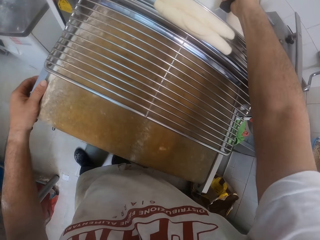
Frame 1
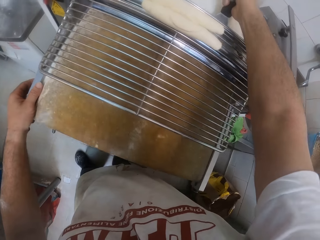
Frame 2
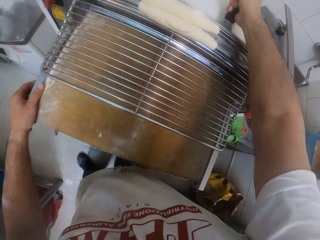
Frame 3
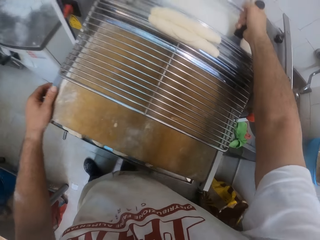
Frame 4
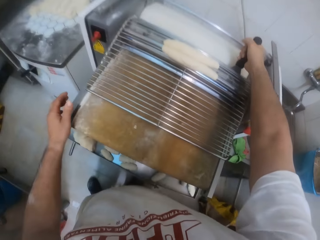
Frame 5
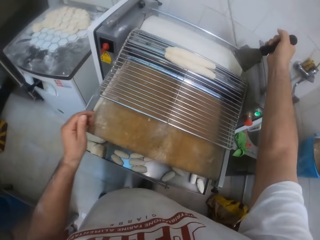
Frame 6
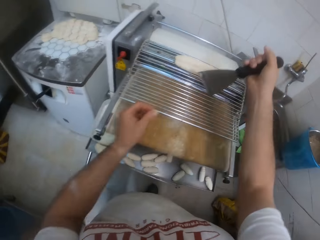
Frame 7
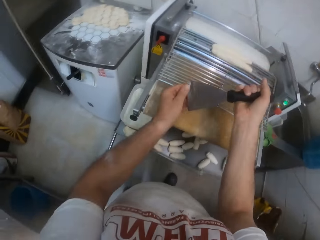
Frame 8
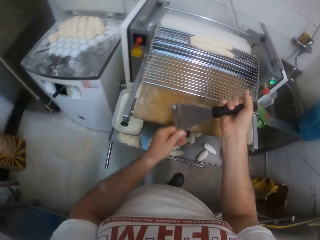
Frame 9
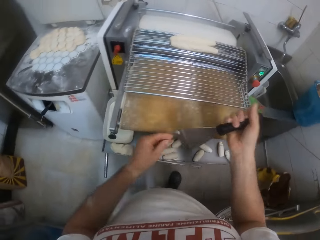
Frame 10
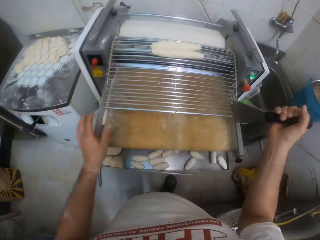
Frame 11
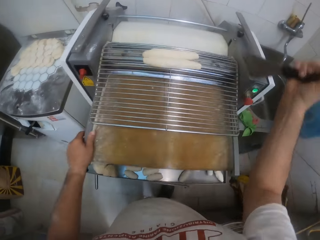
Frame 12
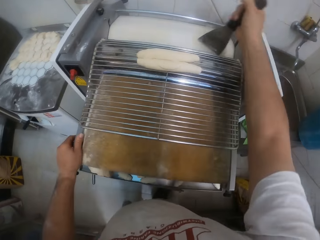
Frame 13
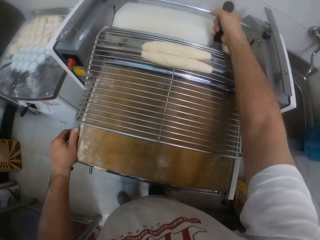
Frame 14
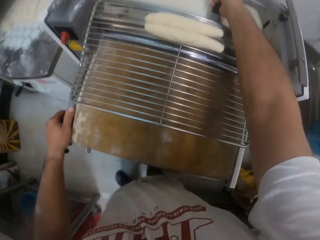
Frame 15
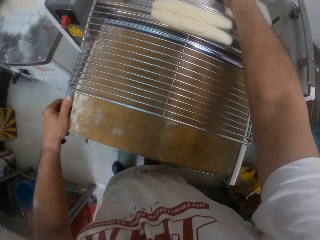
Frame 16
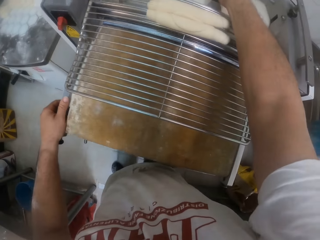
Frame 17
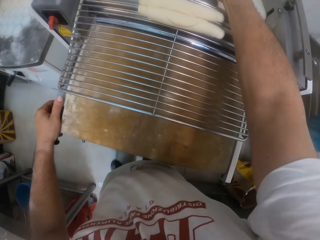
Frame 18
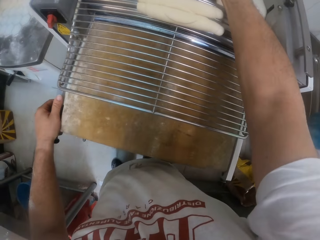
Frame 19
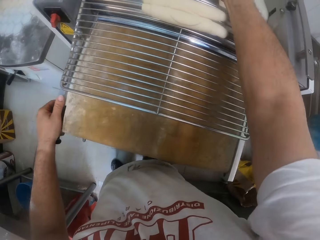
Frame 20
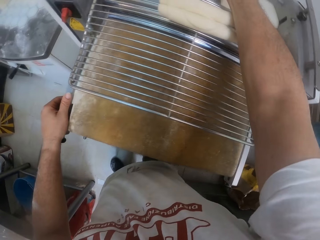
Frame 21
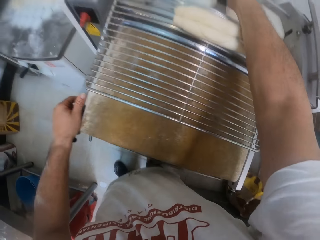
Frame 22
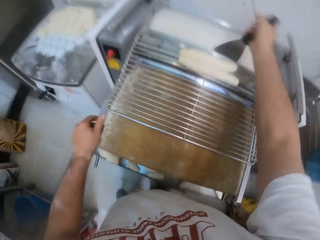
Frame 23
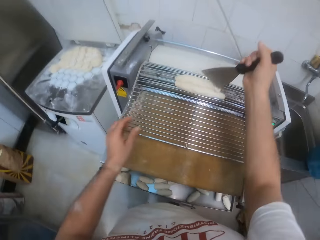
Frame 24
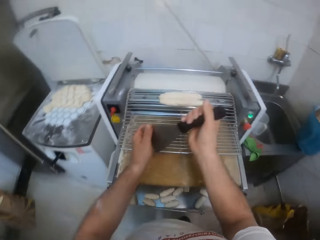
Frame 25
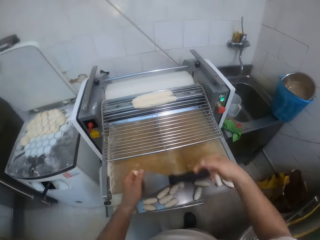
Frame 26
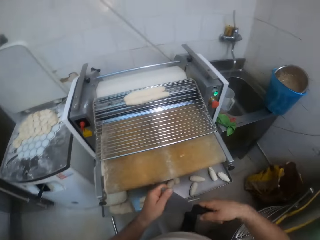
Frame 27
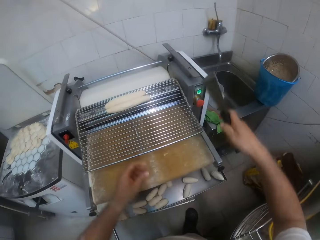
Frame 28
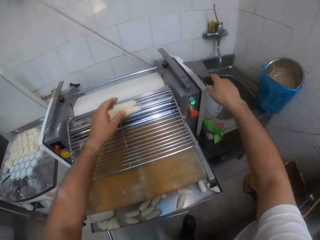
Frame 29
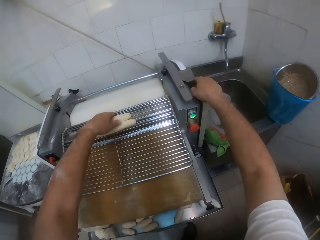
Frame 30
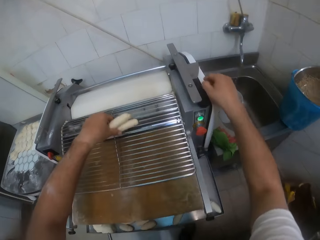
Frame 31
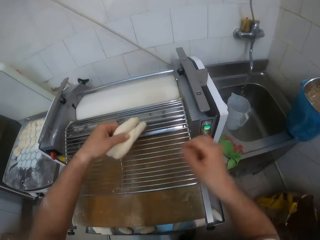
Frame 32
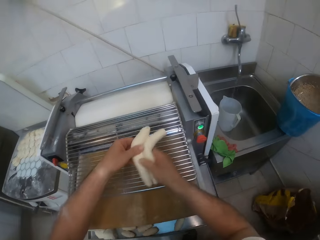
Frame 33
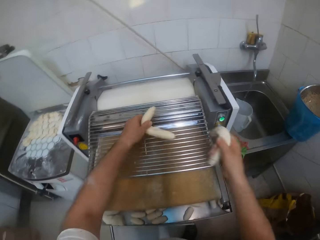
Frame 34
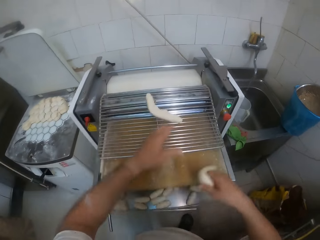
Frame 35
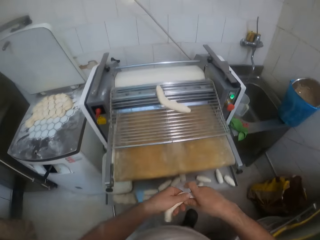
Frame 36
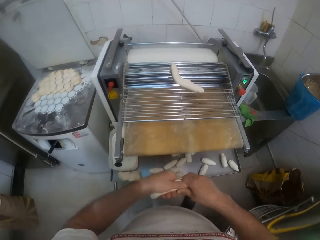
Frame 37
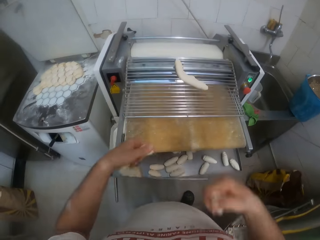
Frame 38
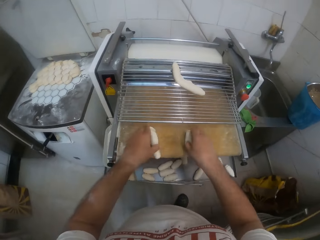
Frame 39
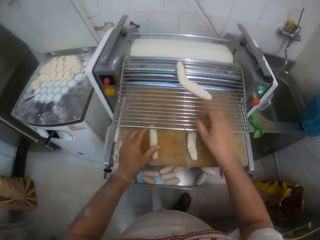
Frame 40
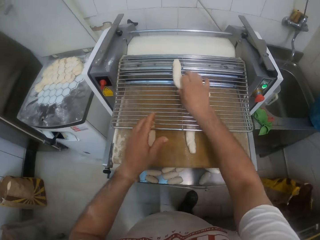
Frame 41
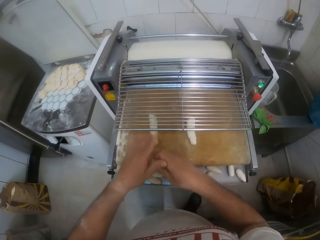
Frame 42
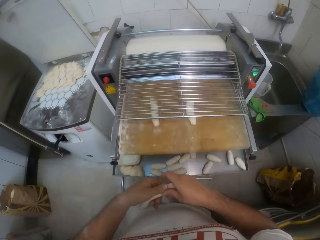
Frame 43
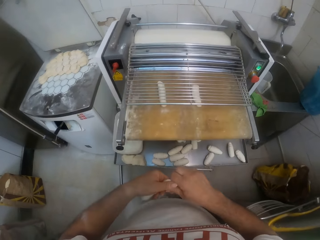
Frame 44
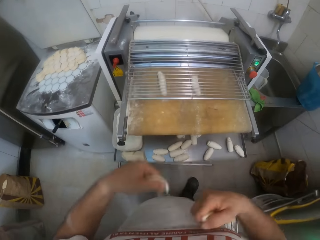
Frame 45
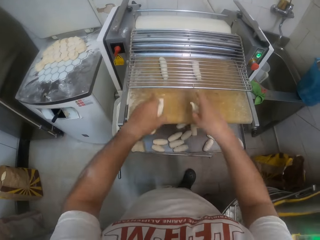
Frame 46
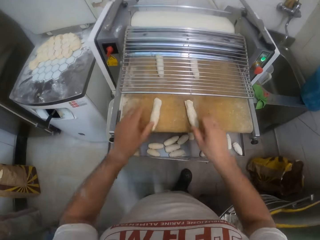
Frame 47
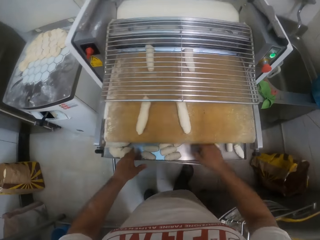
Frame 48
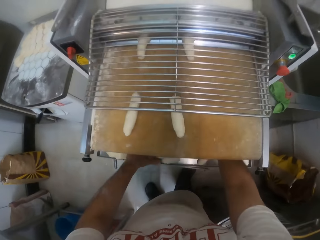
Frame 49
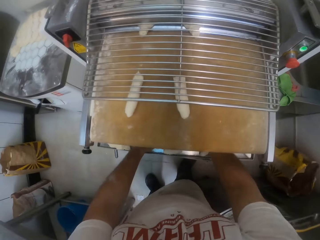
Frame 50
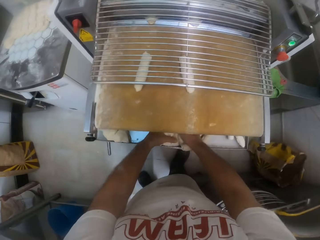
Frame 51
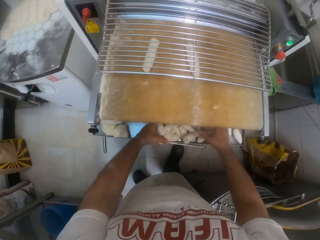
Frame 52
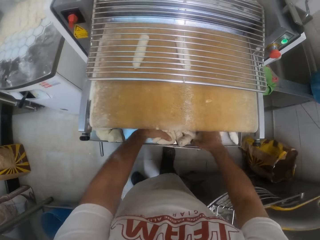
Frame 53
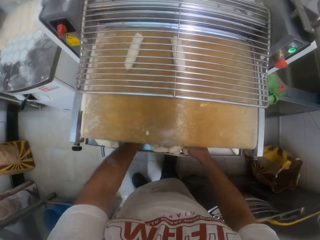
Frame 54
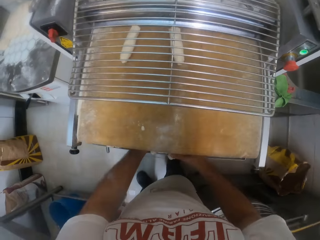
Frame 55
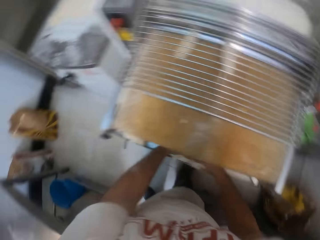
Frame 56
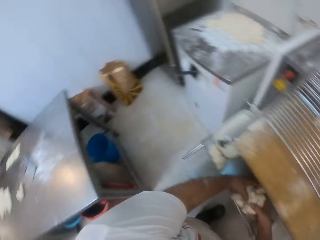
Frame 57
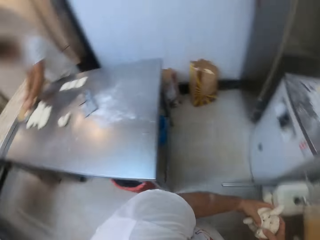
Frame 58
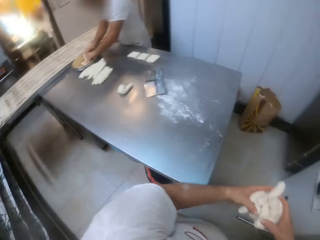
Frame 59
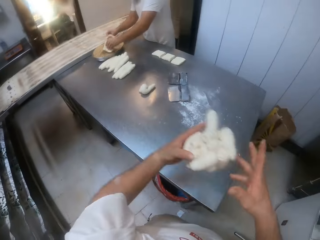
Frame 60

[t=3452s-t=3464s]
The camera wearer cuts the dough. He cleans the scraper with his left hand. He scrapes the dough cutter with the scraper in his right hand. He puts the scraper on the dough roller. He drops the scraper on the dough cutter with his right hand. He wipes the scraper. He picks a dough from the dough cutter with his left hand. He holds the dough. He cuts the dough with both hands. He drops the dough on the dough cutter with his left hand. He cuts the dough in his right hand with both hands. He drops the dough on the dough cutter with both hands. He picks the dough from the dough cutter with his right hand. He cuts the dough in his right hand with both hands. He drops the dough on the dough cutter with both hands. He picks the dough from the dough cutter with both hands.

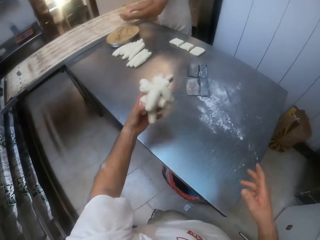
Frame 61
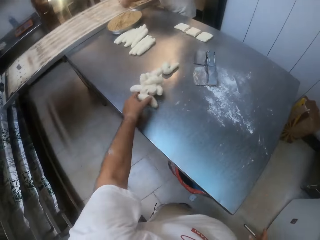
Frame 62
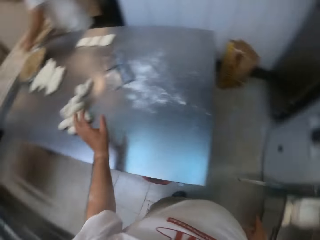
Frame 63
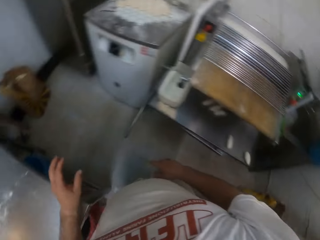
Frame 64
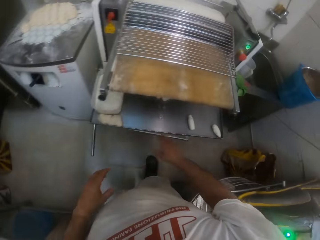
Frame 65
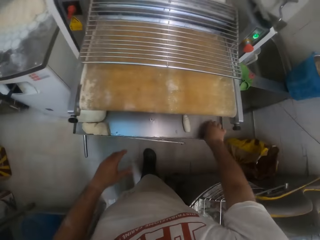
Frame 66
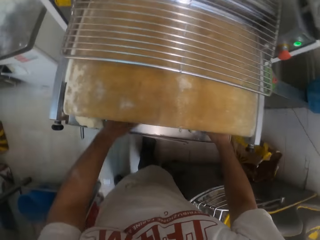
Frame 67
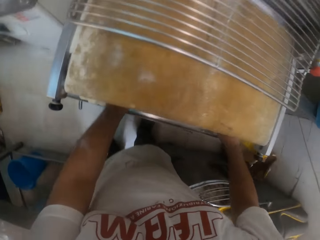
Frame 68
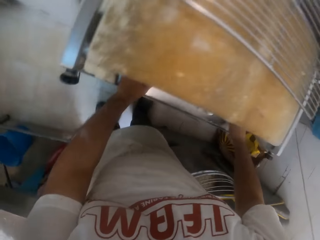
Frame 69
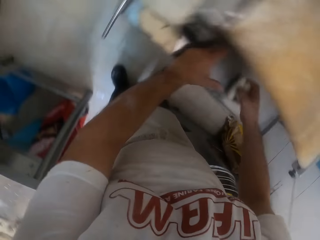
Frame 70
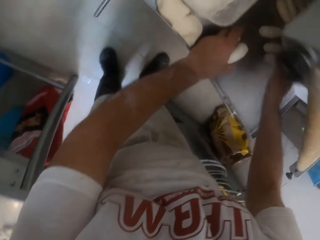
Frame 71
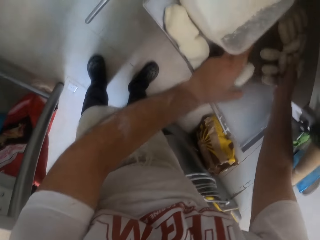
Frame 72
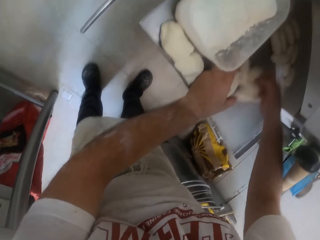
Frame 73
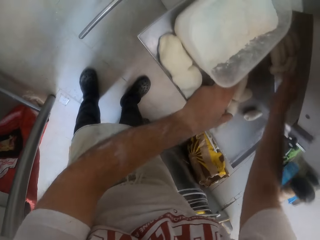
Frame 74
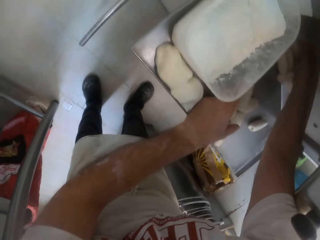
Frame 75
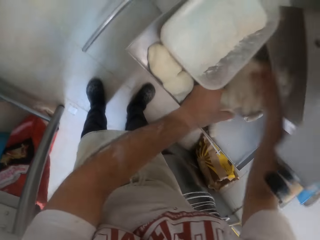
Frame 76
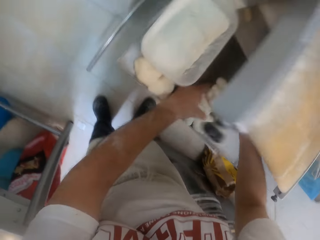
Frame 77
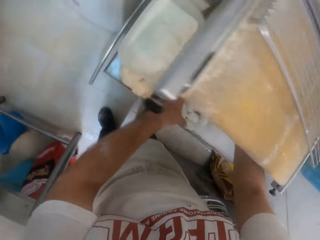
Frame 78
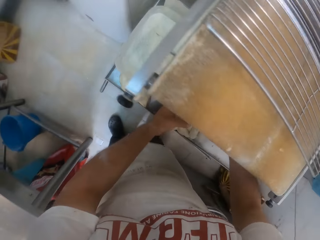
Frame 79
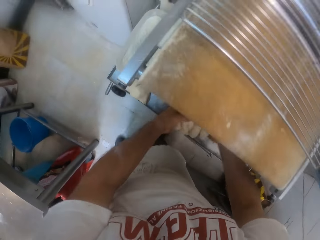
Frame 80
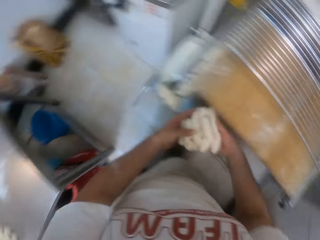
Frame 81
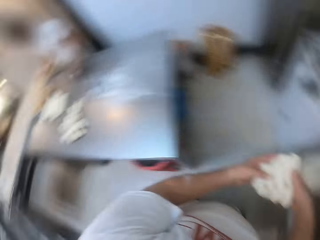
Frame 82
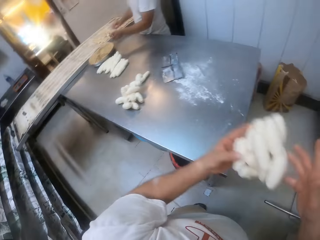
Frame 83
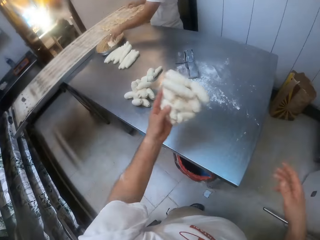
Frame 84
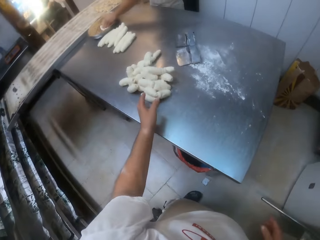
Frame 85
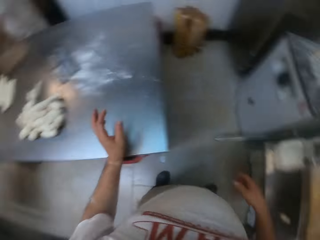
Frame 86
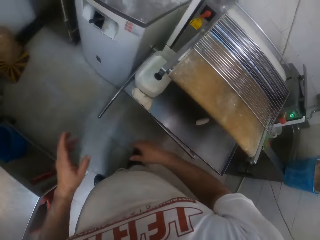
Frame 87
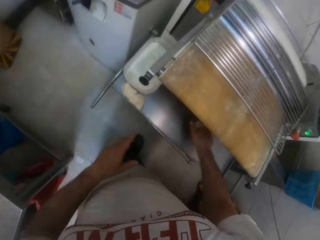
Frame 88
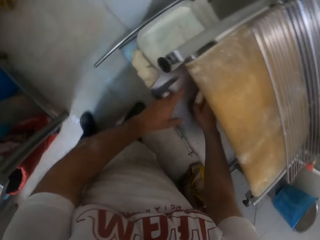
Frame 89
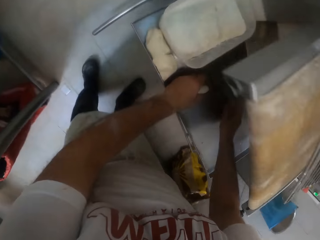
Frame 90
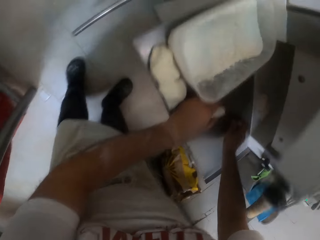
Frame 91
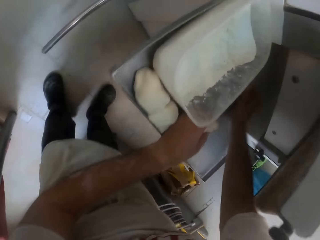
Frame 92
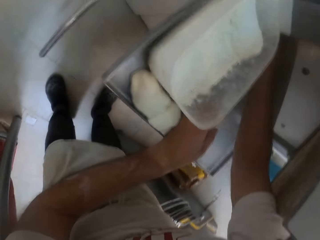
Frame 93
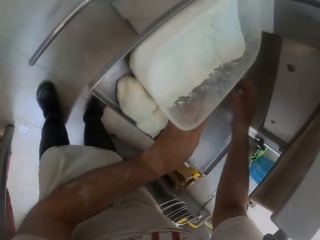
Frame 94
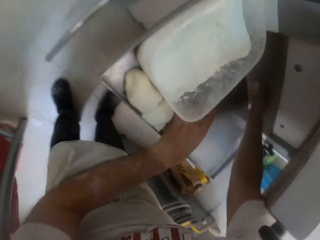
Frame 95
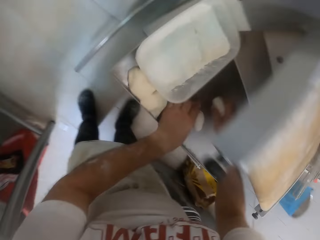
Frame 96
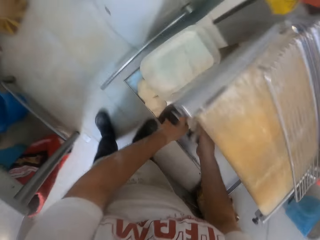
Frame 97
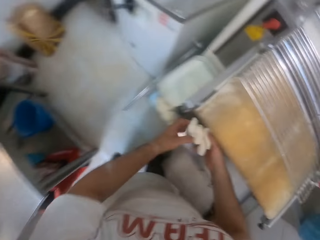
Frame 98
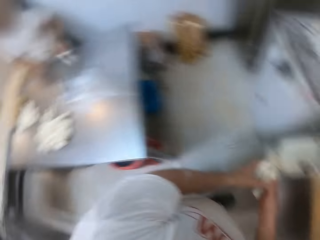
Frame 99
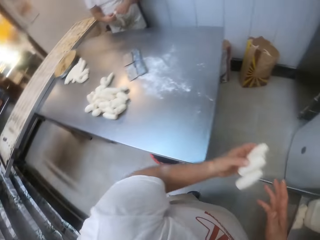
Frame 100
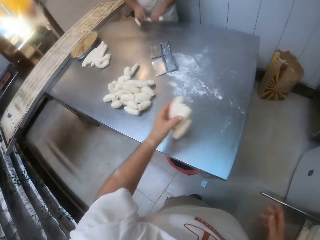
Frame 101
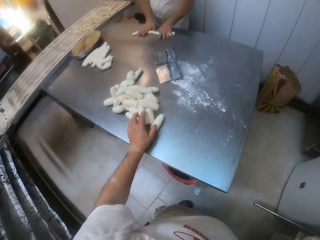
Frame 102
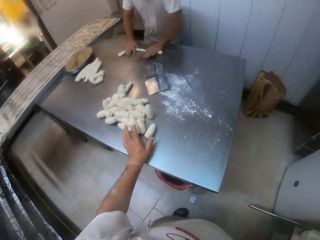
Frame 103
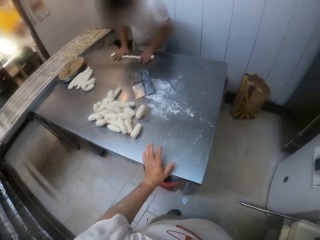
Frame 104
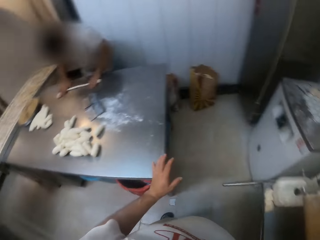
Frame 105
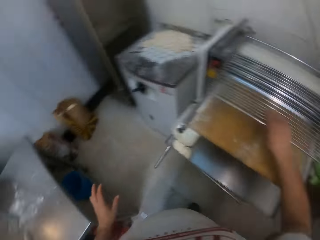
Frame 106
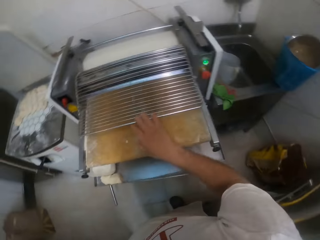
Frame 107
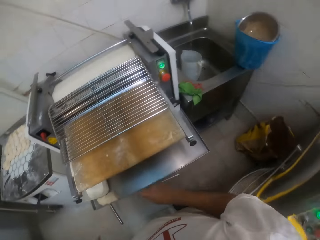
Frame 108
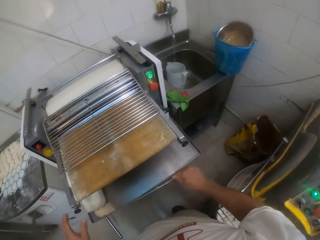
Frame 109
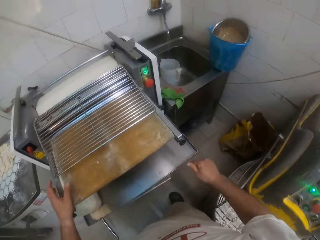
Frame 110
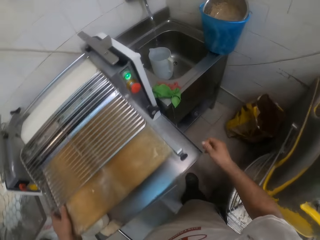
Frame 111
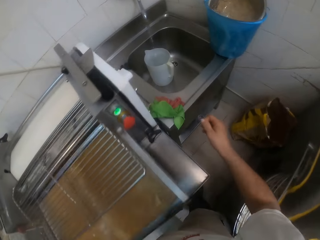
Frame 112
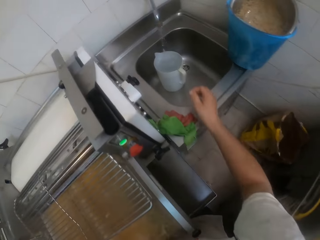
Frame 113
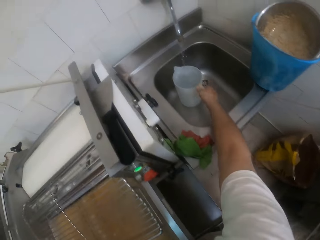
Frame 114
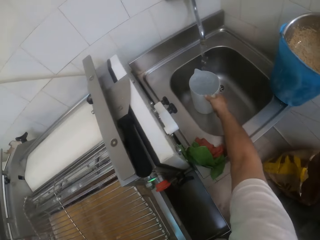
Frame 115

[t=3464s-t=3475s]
The camera wearer drops the dough on the table with his left hand. He picks the dough from the dough cutter with both hands. He drops the dough on the table with his left hand. He picks the dough from the dough cutter with both hands. He drops the dough on the table with his left hand. He picks a jug from a sink with his right hand.
